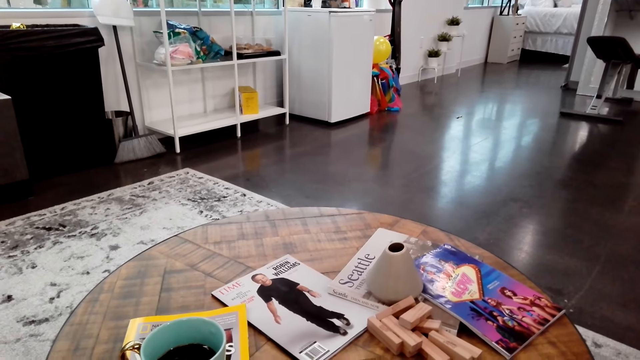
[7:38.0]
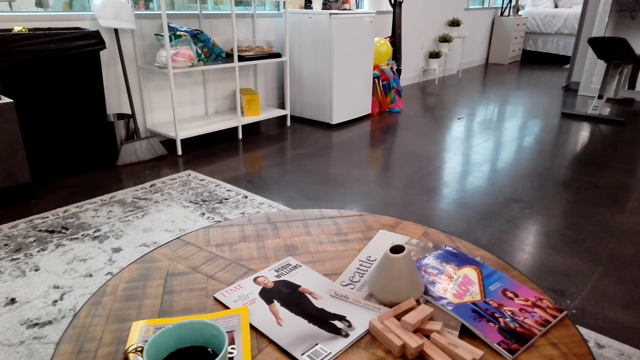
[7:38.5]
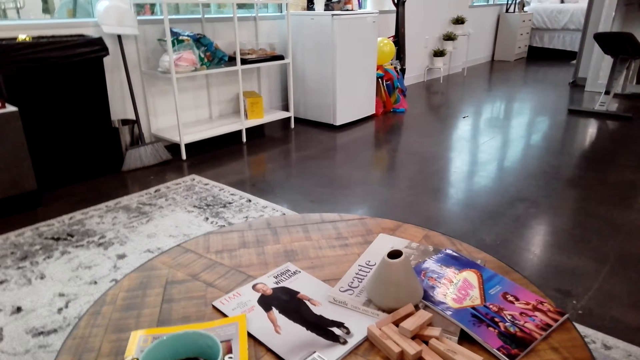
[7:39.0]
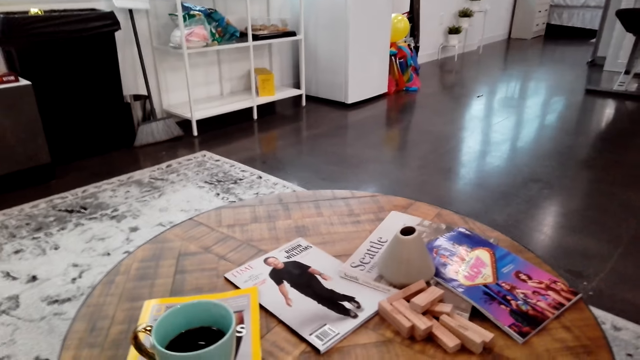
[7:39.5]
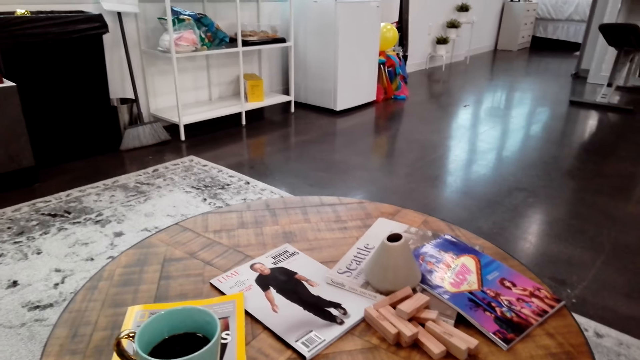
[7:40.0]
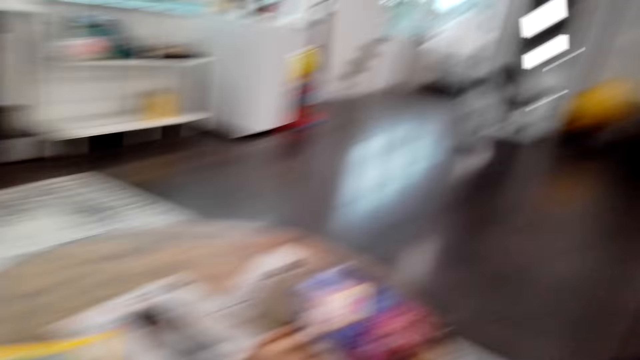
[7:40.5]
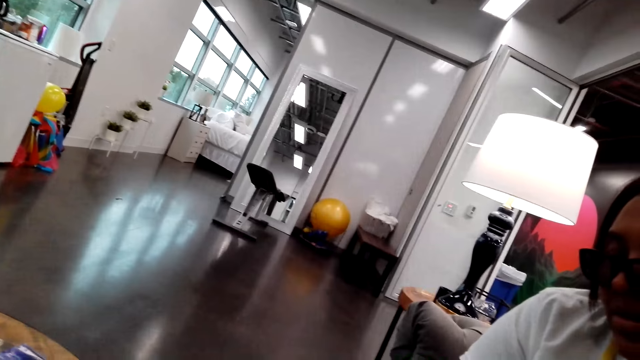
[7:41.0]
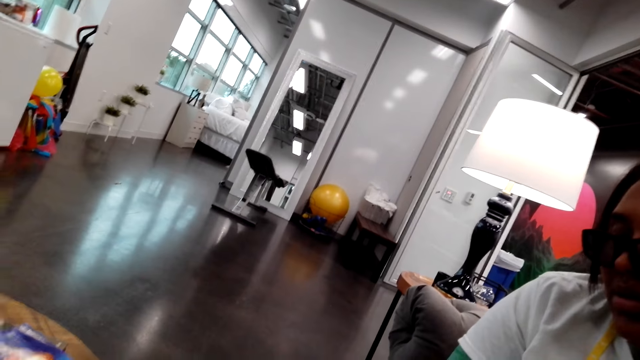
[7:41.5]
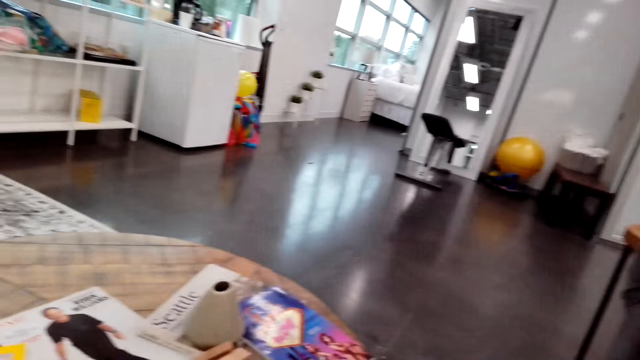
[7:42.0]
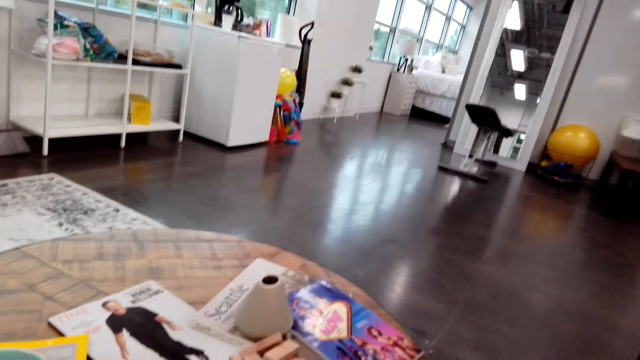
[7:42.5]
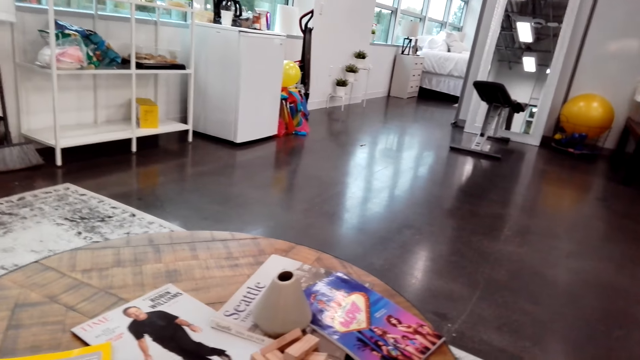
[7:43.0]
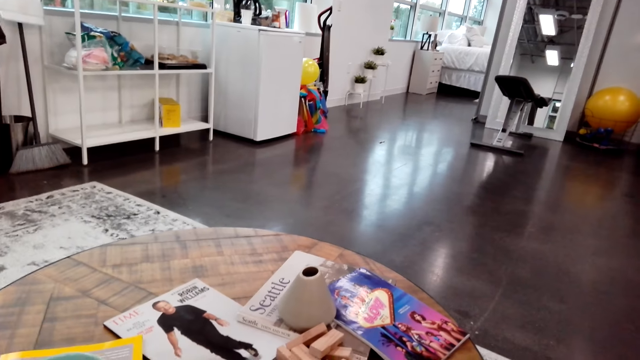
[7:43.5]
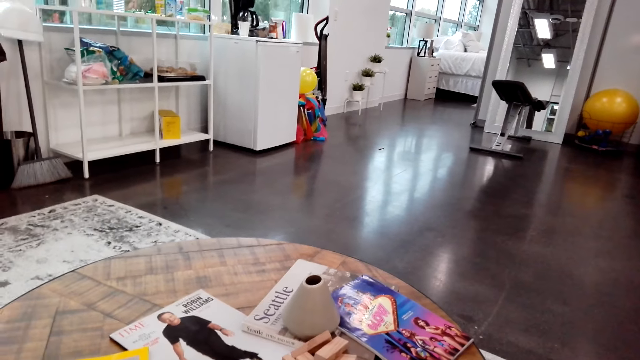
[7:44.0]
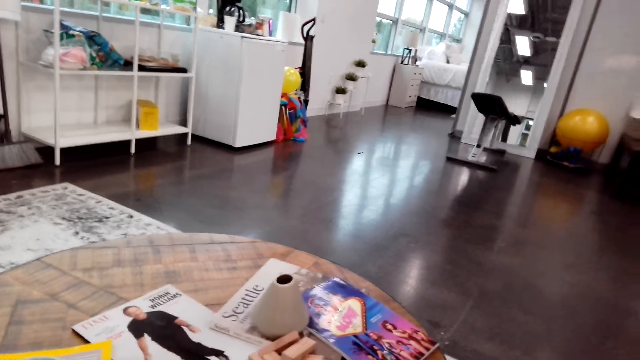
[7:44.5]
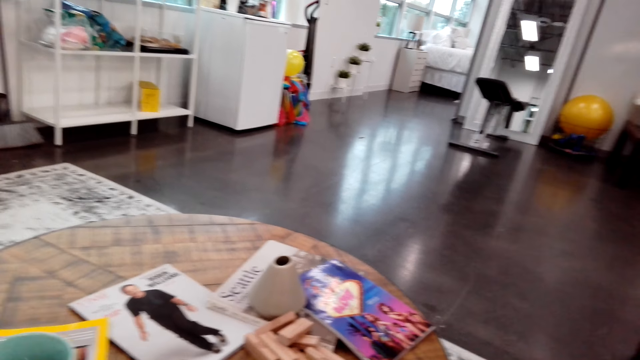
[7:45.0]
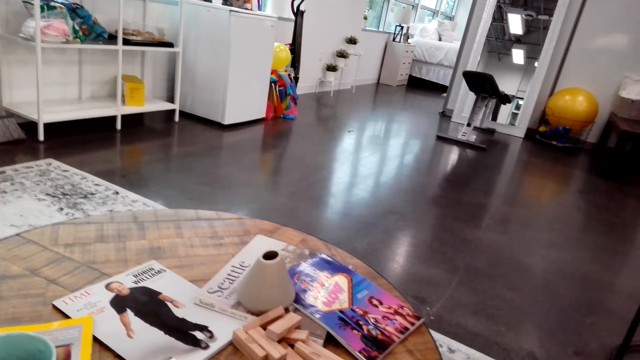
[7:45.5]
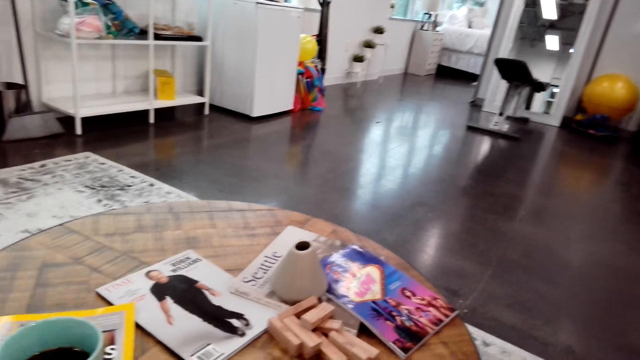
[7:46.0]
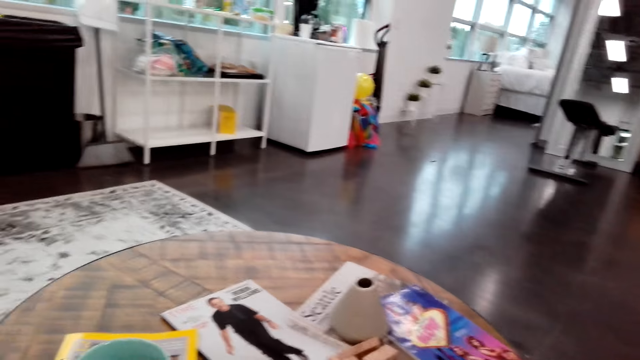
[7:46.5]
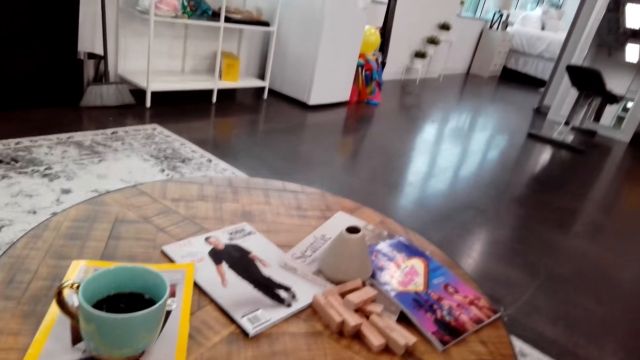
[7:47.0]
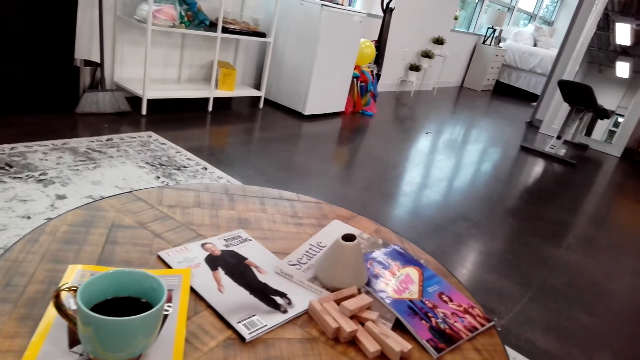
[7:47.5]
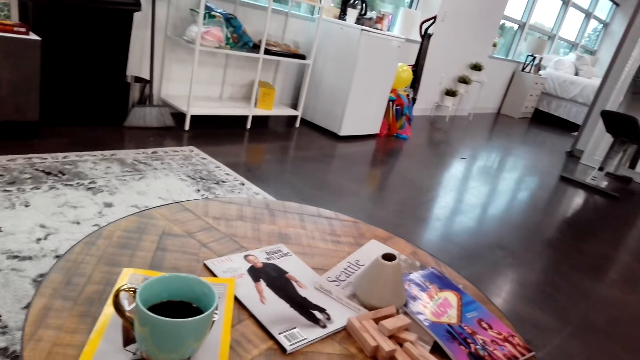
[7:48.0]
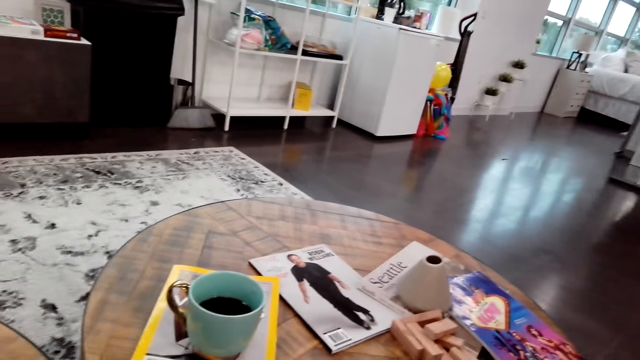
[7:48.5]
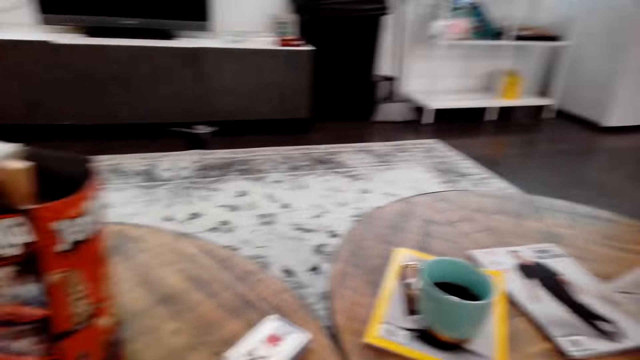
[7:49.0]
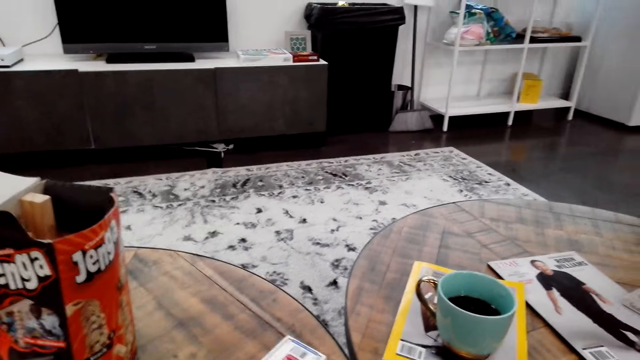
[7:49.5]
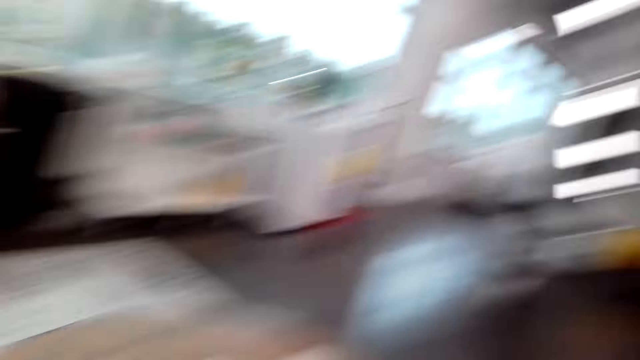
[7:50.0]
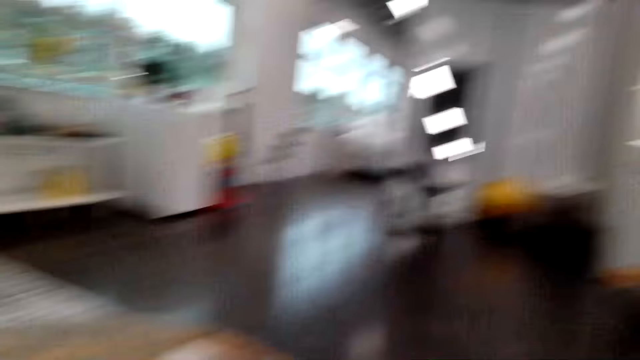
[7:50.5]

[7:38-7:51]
A woman speaks to the camera wearer. The camera wearer looks around. They speak to the woman.

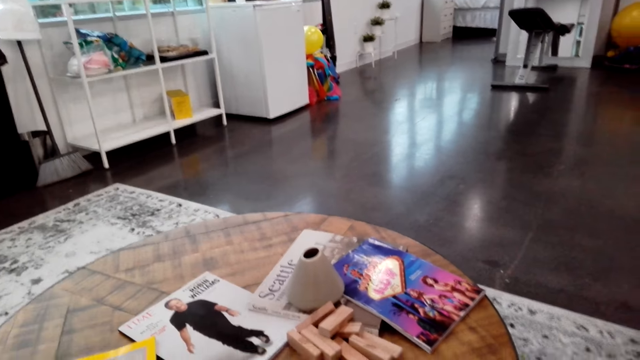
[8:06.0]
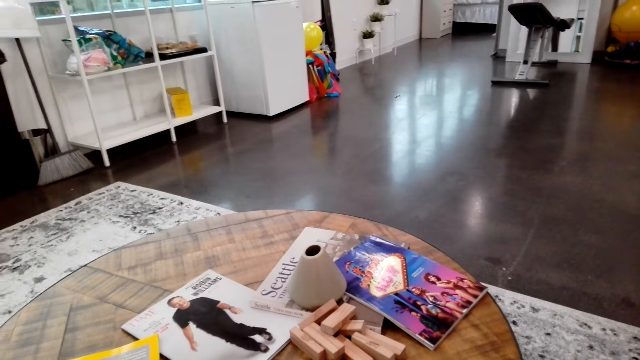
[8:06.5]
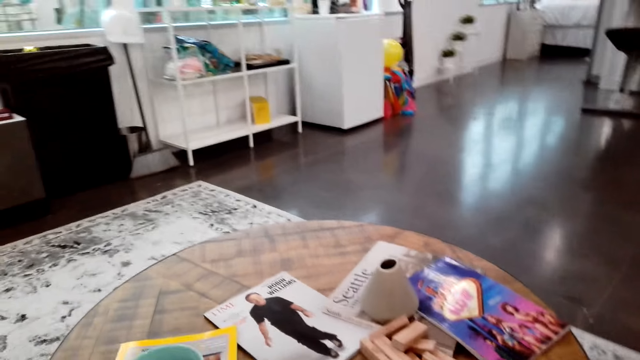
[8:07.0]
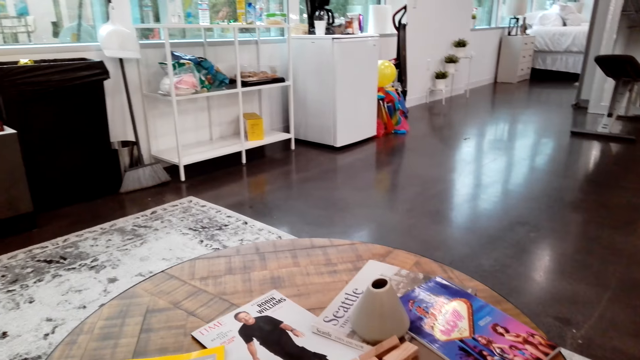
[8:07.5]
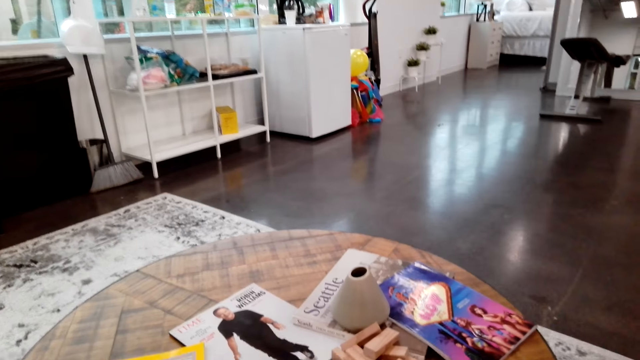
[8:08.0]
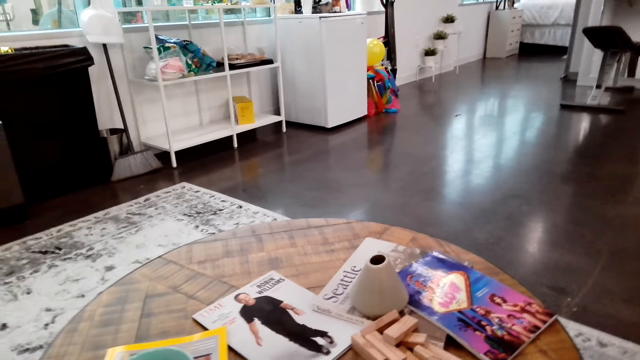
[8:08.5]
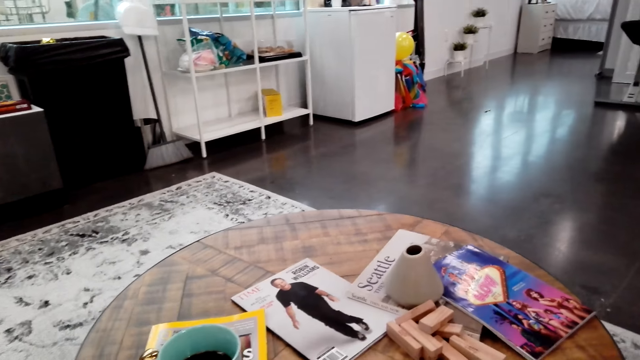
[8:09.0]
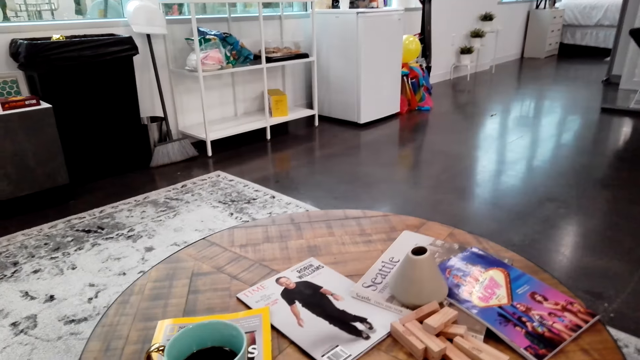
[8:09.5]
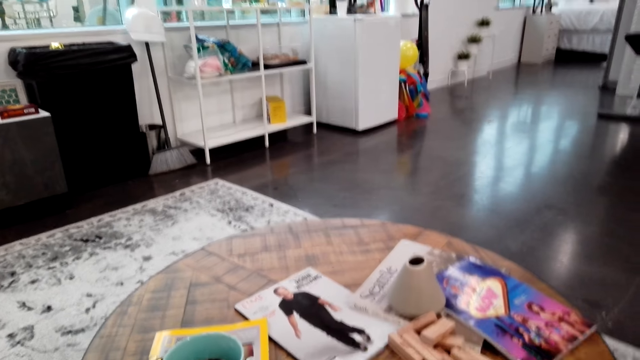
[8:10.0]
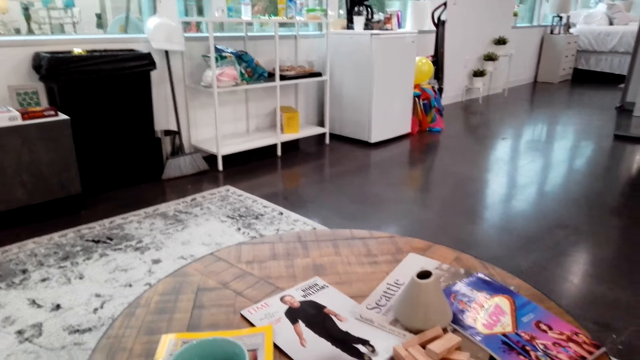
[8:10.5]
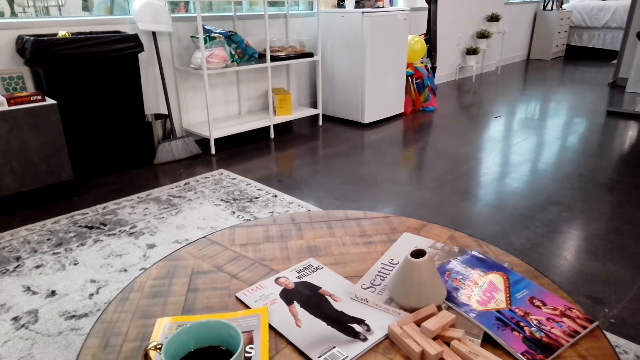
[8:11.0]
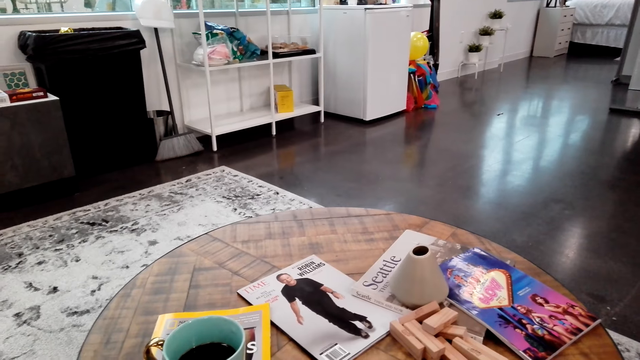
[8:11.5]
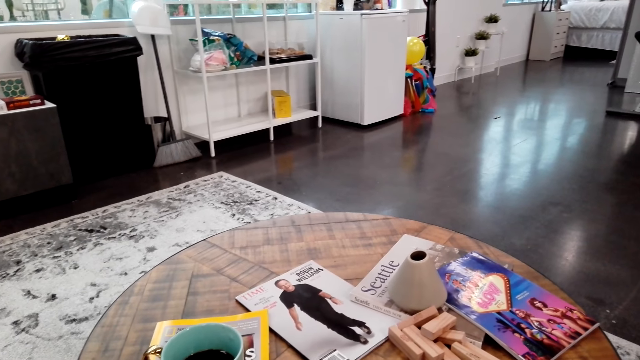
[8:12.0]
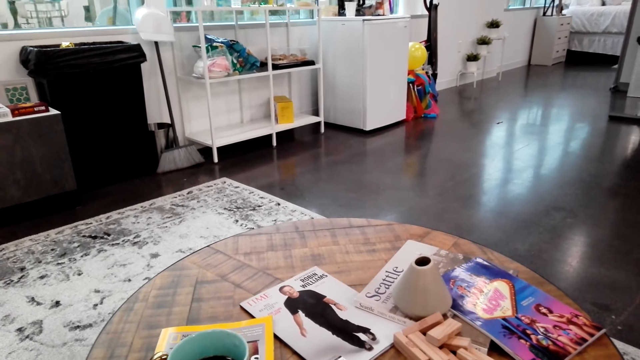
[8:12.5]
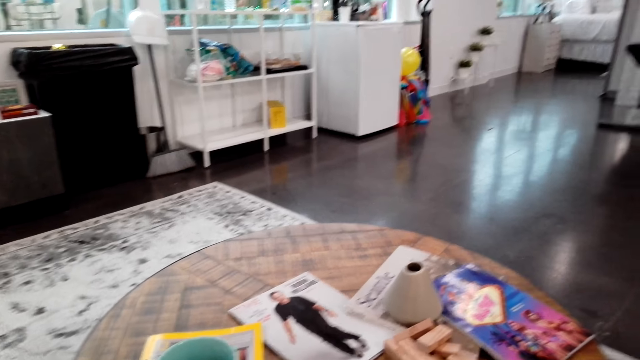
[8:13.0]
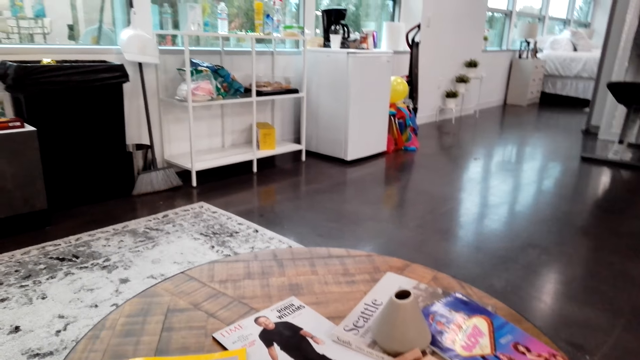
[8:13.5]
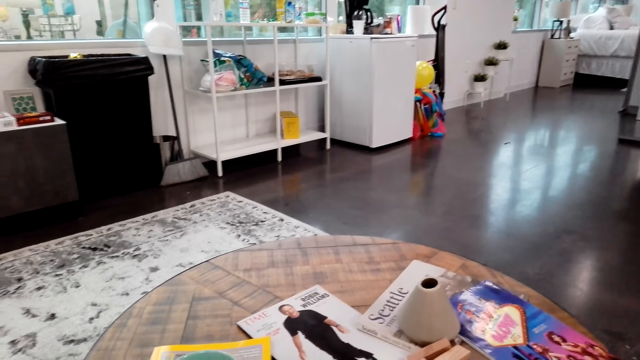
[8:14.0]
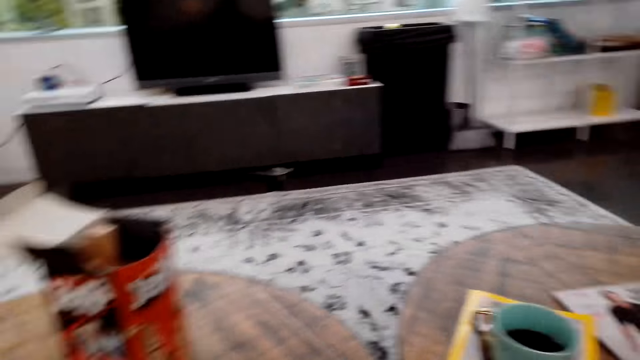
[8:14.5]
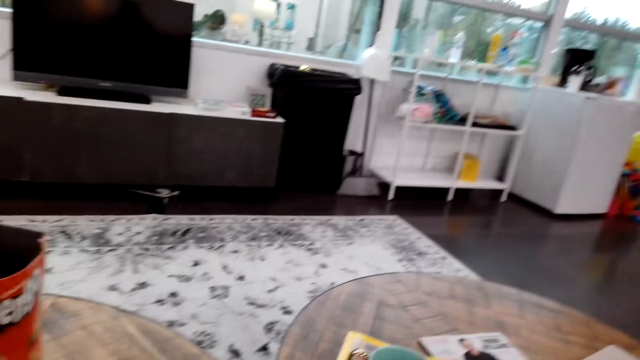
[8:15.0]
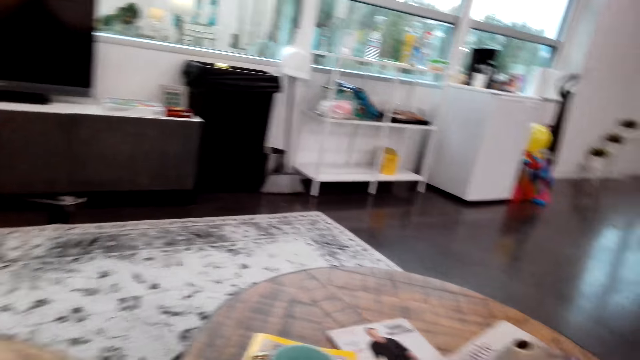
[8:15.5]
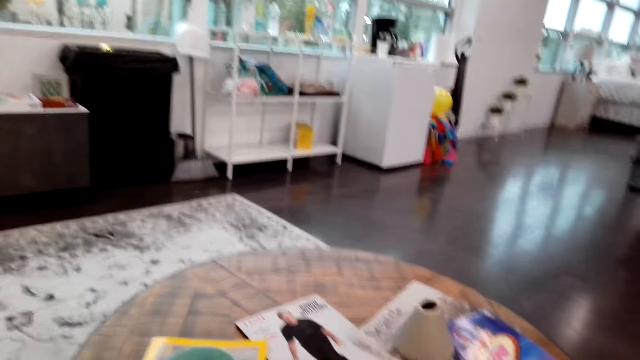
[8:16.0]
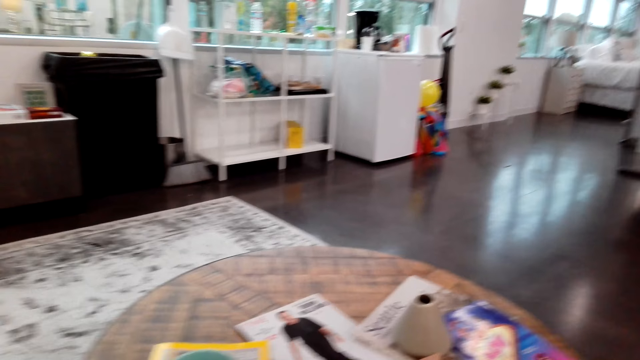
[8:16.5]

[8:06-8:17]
A woman speaks to the camera wearer. The camera wearer looks around.
